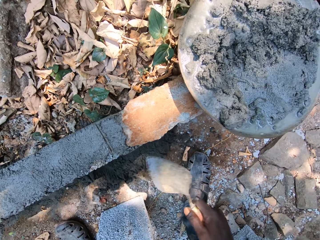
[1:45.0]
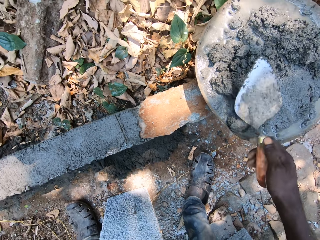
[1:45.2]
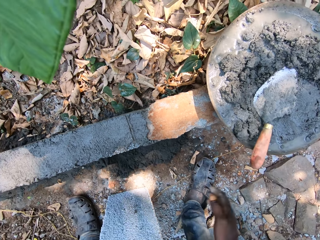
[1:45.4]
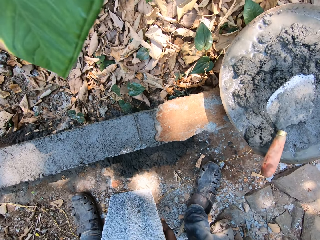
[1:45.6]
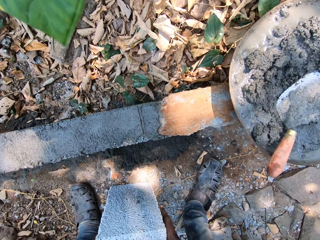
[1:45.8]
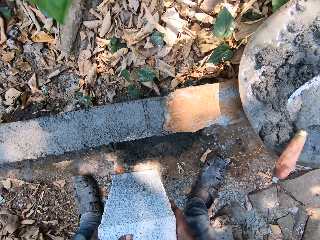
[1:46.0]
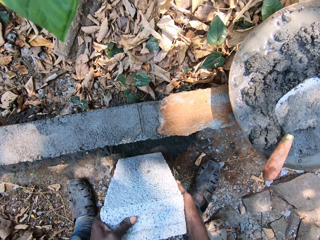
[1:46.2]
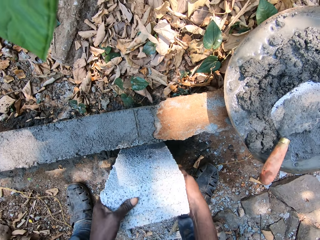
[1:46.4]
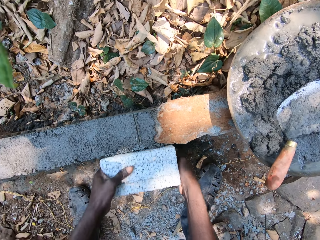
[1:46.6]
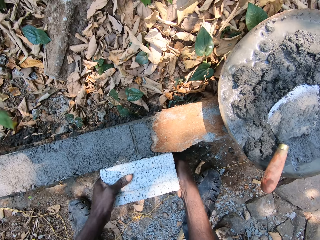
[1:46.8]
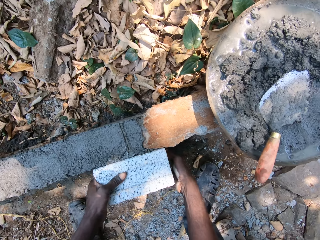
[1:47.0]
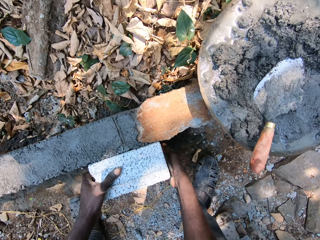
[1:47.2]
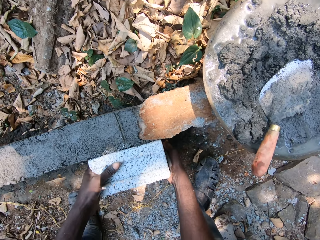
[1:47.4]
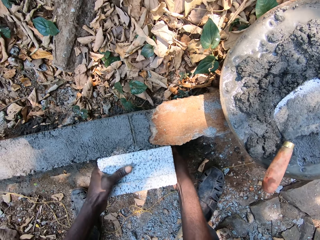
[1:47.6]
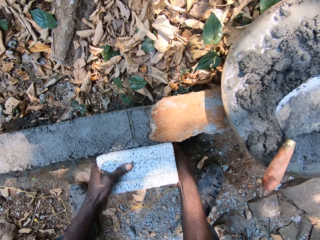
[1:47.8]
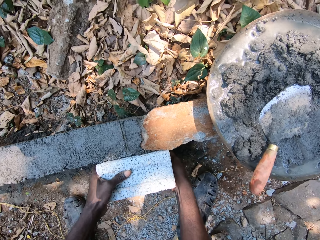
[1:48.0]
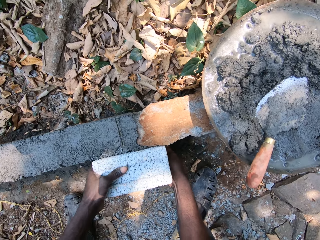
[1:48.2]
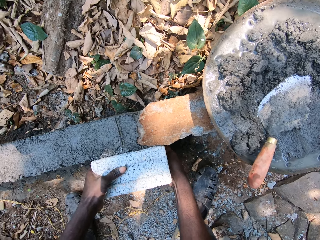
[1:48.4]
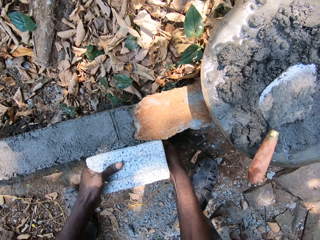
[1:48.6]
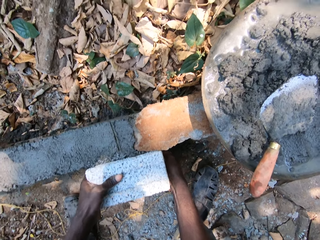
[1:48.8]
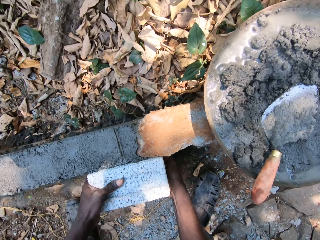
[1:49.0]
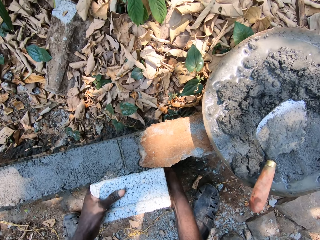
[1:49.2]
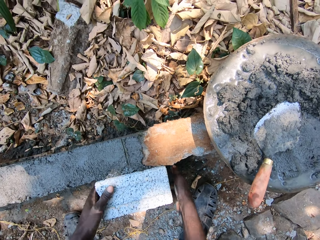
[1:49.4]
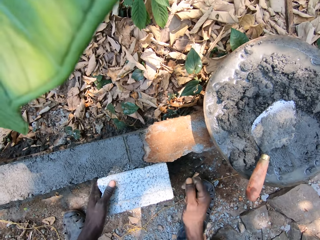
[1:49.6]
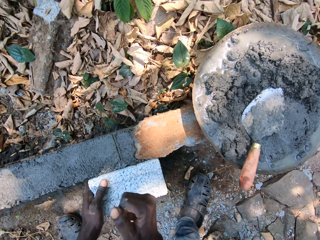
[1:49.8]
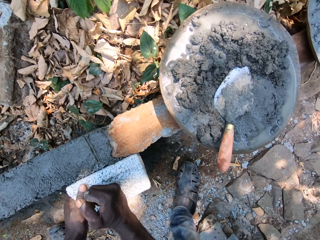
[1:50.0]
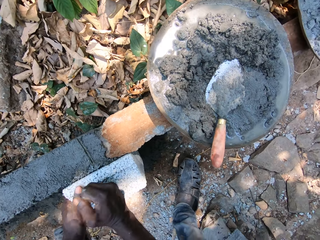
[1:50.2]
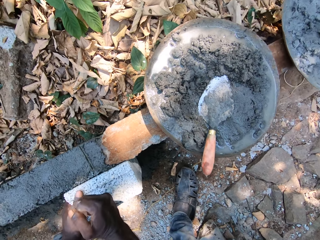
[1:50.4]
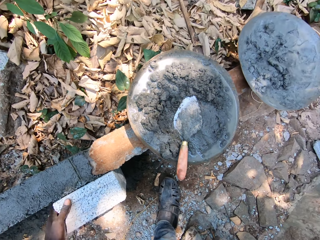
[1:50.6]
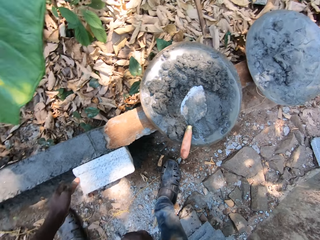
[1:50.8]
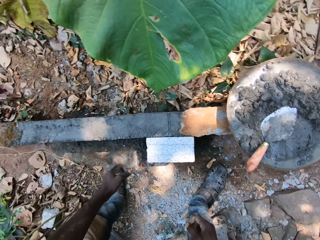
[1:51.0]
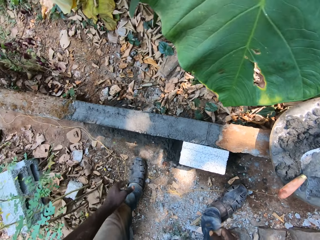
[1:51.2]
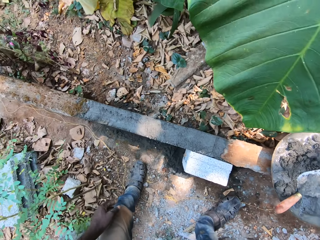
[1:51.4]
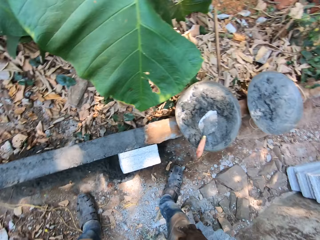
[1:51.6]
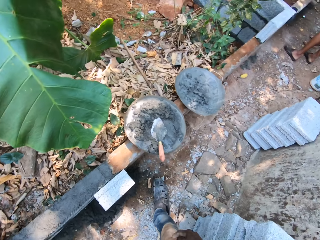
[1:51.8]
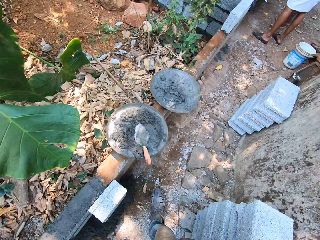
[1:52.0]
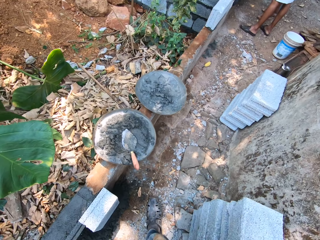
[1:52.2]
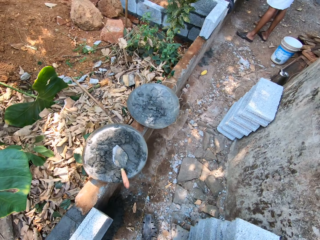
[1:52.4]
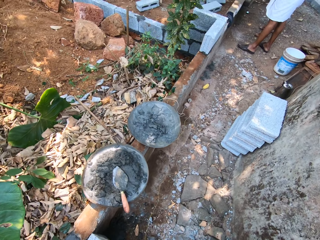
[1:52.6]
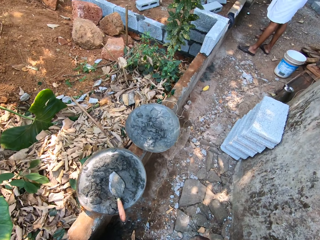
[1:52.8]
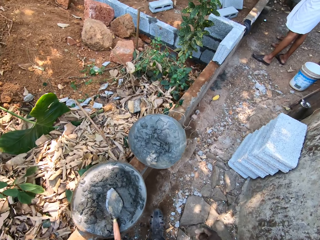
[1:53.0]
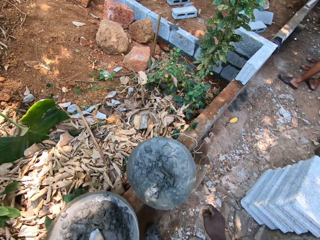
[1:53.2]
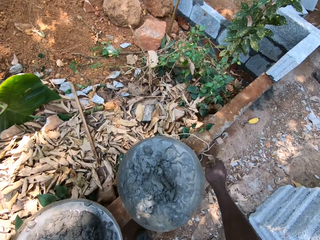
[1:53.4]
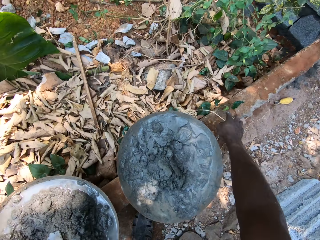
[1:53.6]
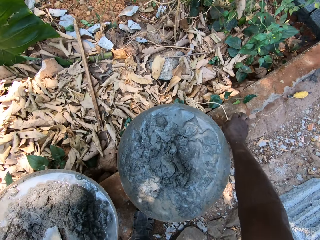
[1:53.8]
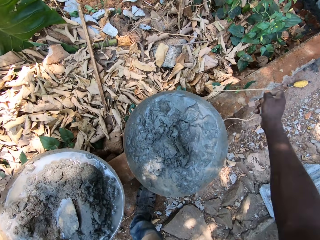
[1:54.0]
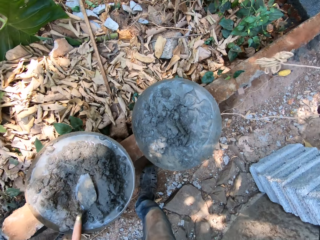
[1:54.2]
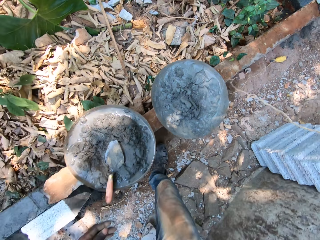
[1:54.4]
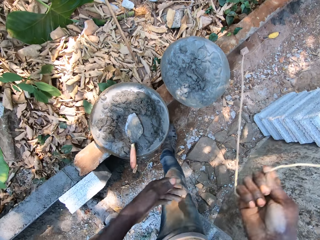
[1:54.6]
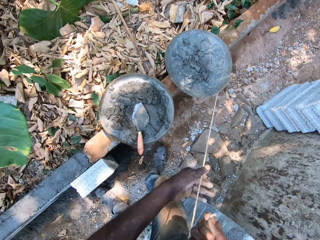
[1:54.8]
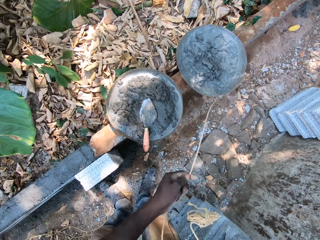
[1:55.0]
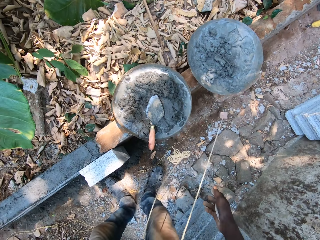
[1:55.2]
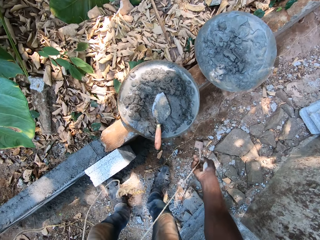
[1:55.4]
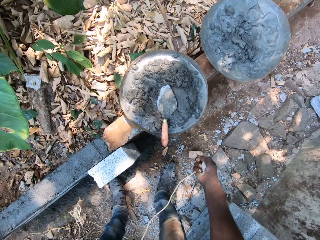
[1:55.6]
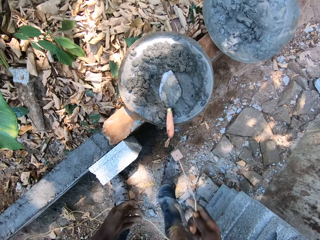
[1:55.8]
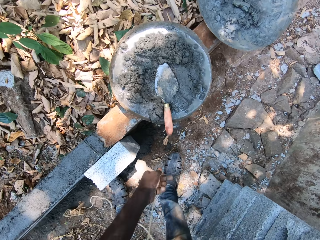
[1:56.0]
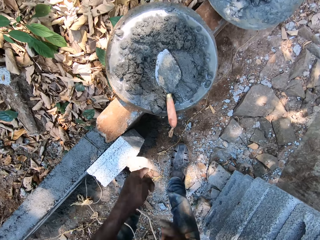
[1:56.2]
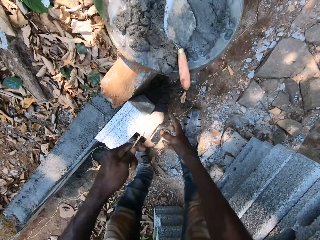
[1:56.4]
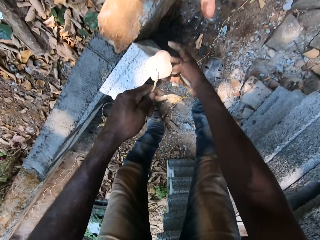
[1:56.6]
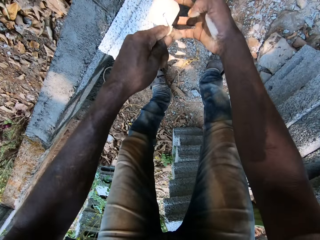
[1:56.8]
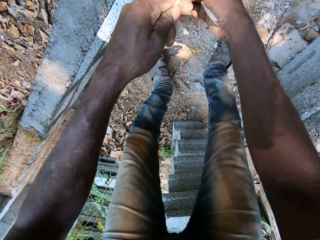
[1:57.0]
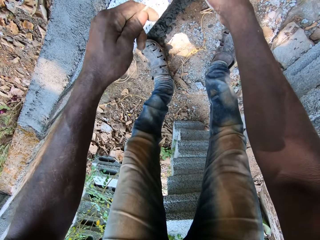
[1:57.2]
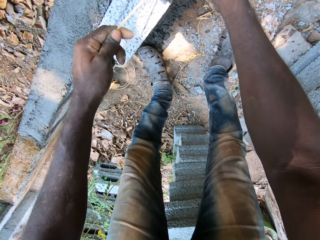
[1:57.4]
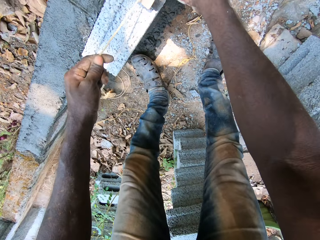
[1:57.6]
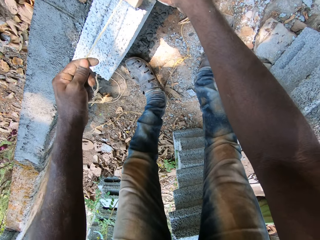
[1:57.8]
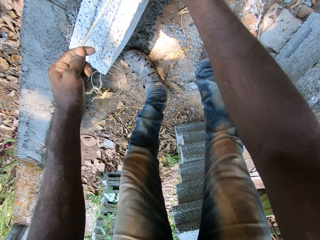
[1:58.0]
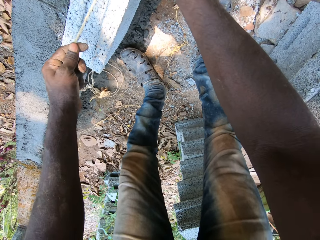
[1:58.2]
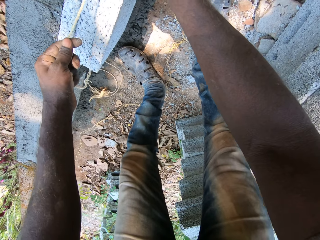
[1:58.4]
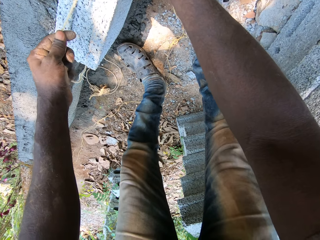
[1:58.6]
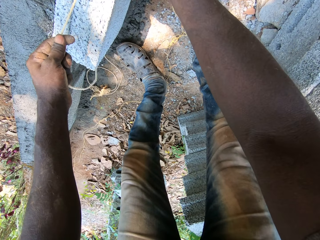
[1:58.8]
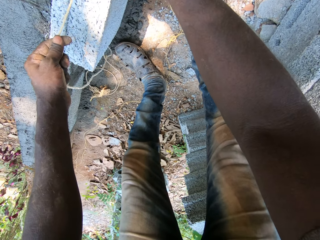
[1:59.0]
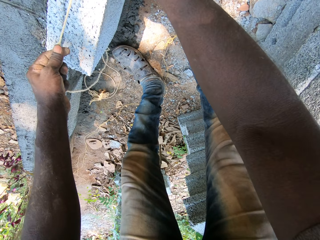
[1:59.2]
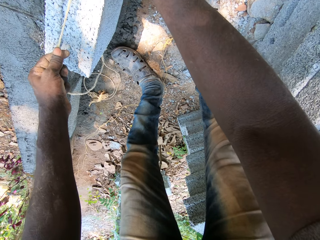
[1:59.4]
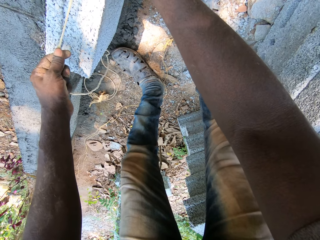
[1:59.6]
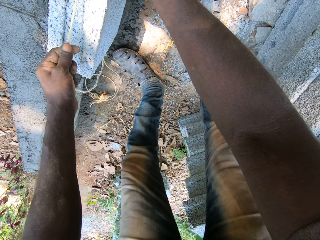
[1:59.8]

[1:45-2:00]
The camera wearer drops the brick trowel into the aluminum bowl. He places the brick onto the mortar on the ground with both hands. He holds the brick and fixes the brick on the wall. He hits the brick with his hand and looks at the ground. He picks the rope or string from the wall with his right hand. He pulls the rope with both hands and holds the string. He stretches the rope on the brick on the ground with both hands and measures the brick with the string.

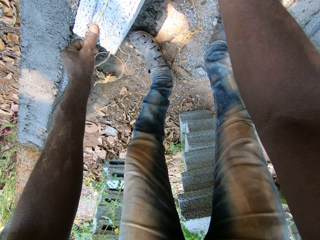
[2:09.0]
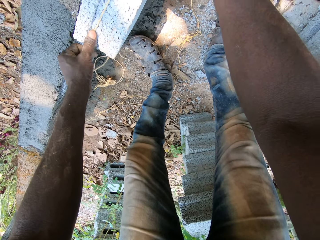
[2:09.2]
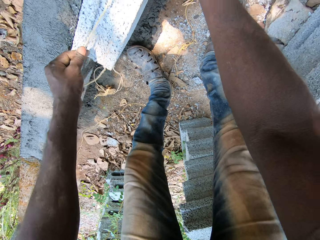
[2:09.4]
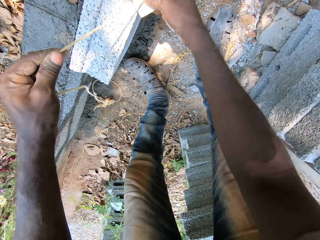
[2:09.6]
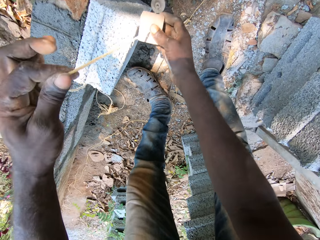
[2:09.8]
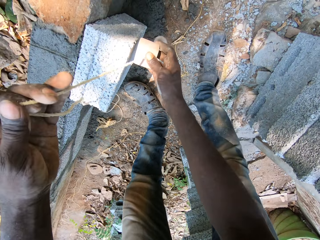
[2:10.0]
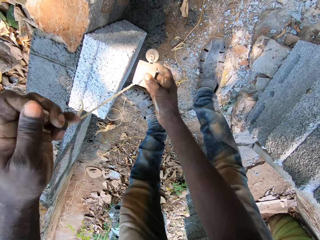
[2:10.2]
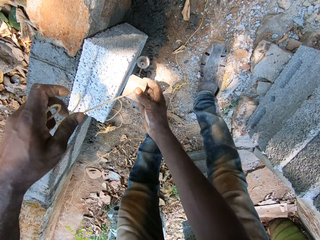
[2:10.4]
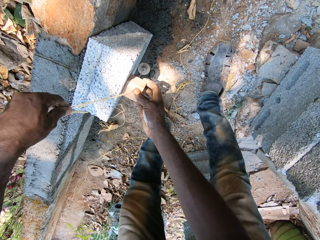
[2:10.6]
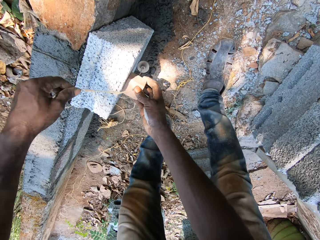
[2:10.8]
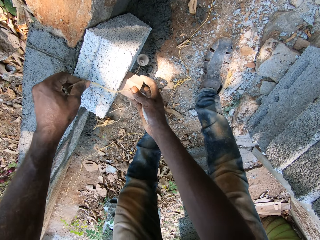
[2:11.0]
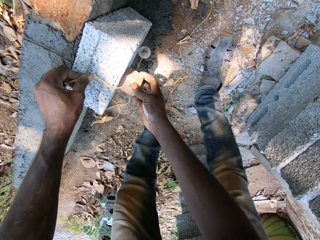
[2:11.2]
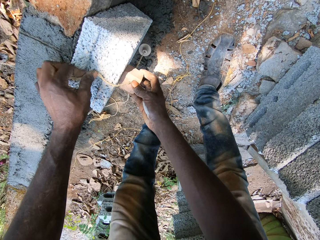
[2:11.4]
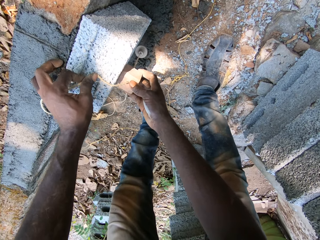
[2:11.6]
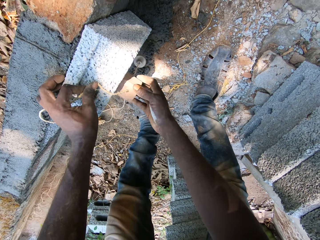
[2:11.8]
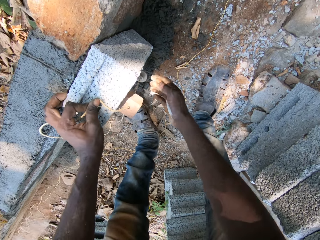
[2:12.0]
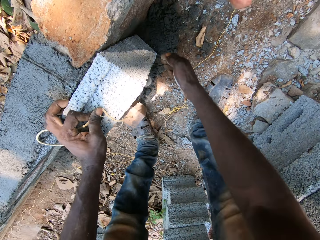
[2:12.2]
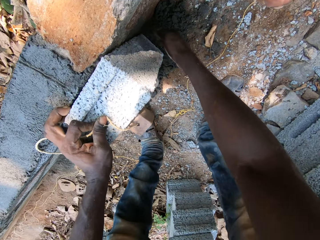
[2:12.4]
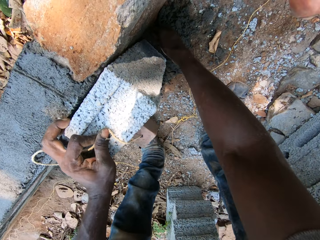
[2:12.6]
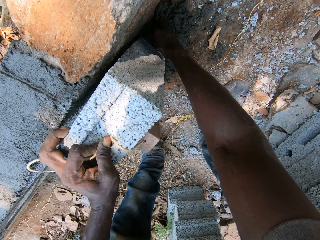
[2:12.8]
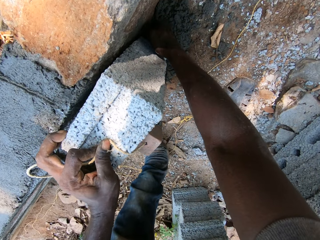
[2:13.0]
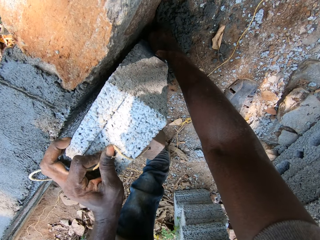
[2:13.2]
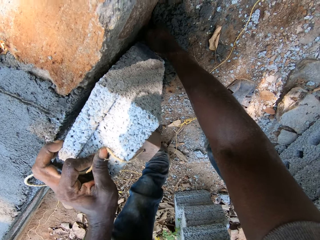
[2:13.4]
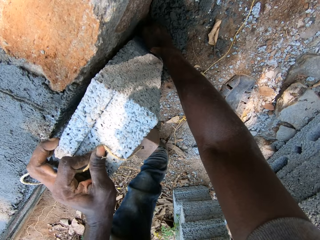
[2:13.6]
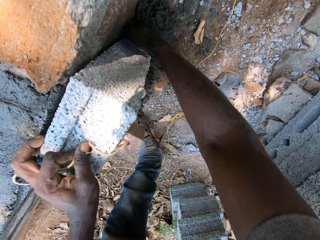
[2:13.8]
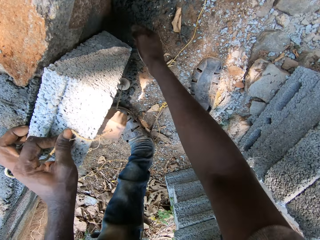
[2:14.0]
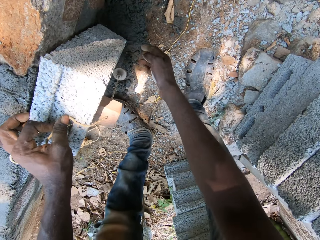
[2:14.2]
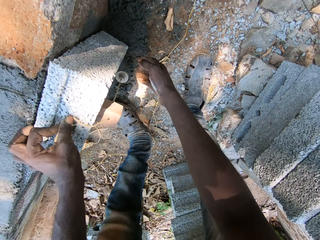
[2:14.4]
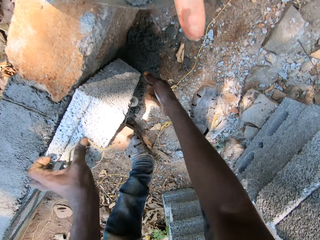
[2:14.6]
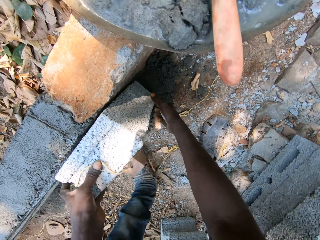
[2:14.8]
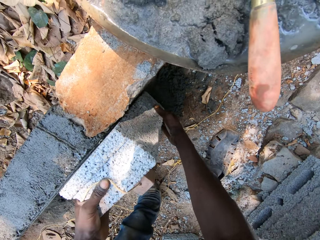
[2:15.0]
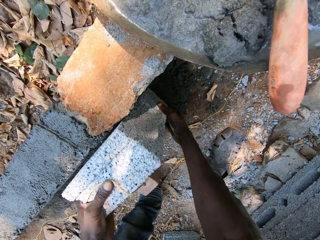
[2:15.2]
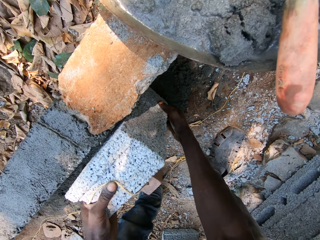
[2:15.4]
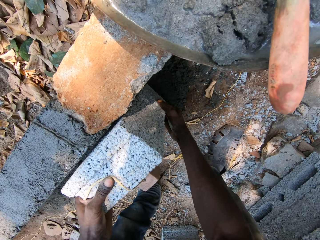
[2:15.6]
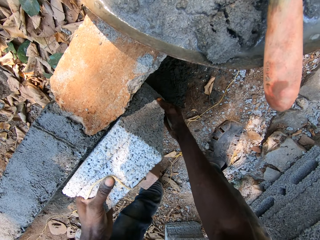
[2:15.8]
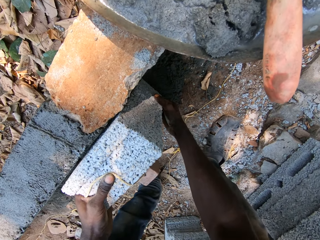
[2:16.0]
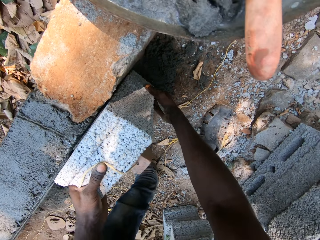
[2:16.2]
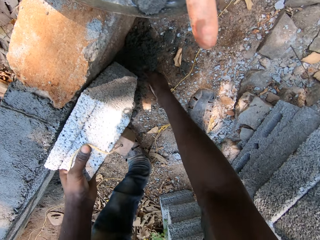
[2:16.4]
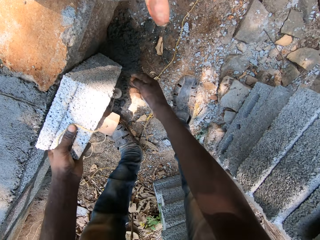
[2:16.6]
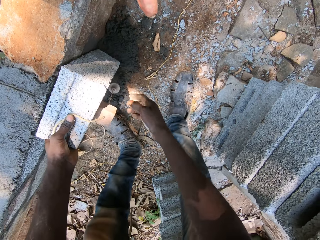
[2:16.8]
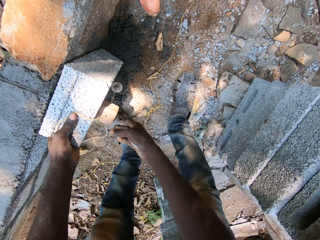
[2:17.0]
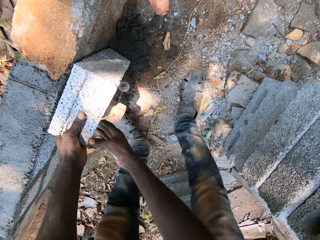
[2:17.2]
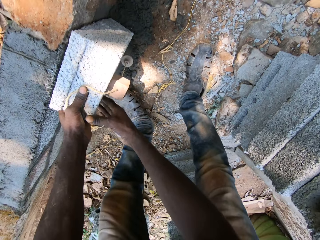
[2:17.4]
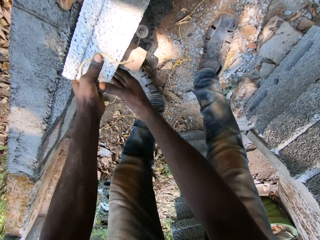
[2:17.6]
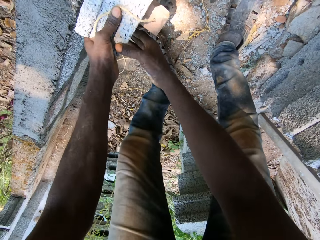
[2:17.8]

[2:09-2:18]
The camera wearer holds the string and measures the brick with the string. They touch the brick and adjust the brick with both hands.
